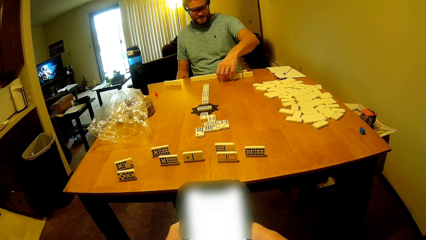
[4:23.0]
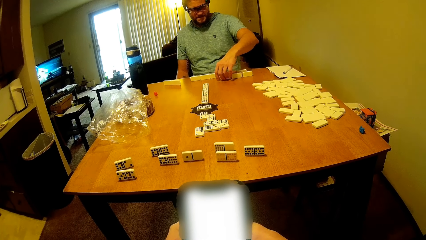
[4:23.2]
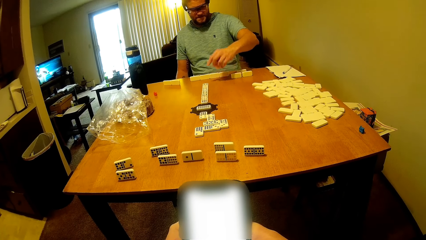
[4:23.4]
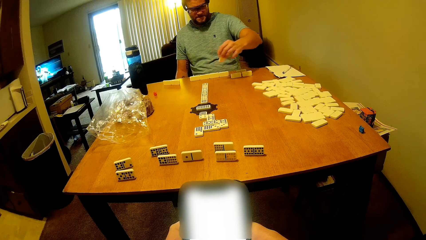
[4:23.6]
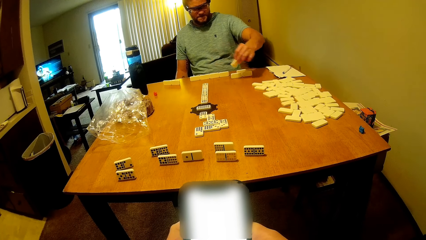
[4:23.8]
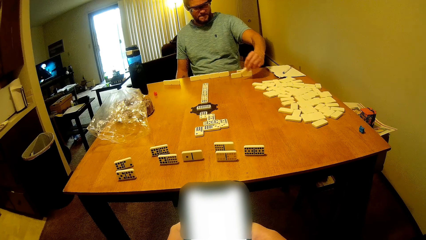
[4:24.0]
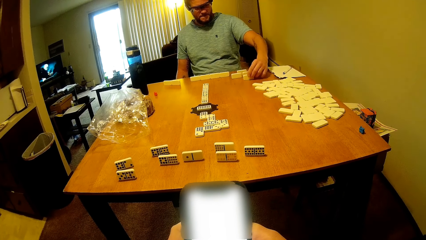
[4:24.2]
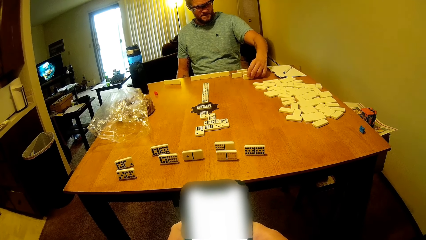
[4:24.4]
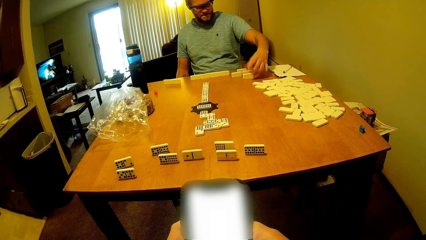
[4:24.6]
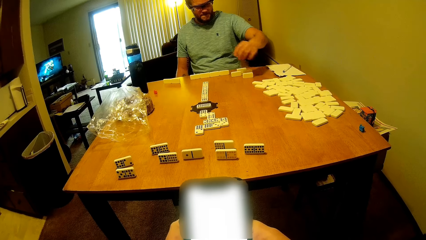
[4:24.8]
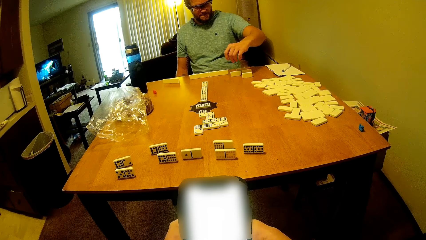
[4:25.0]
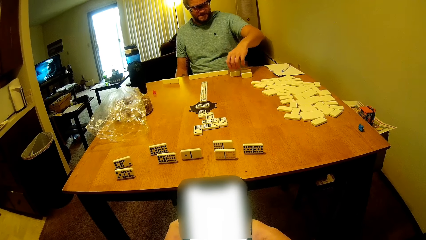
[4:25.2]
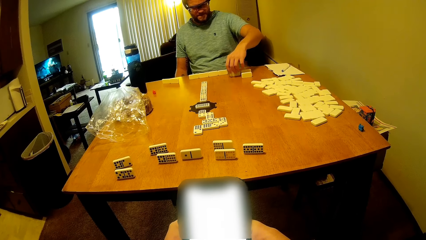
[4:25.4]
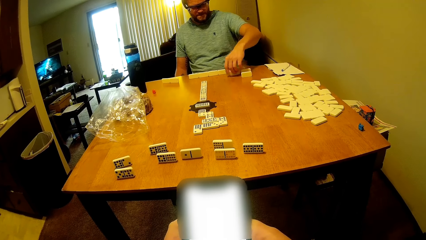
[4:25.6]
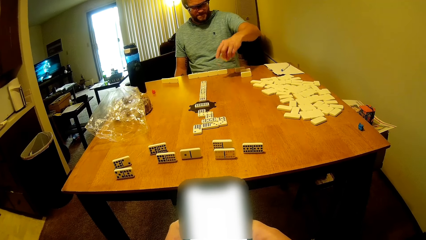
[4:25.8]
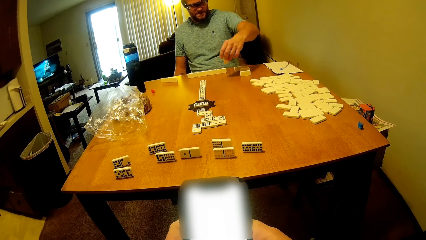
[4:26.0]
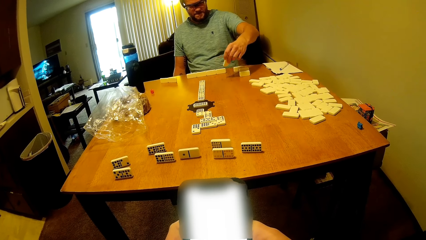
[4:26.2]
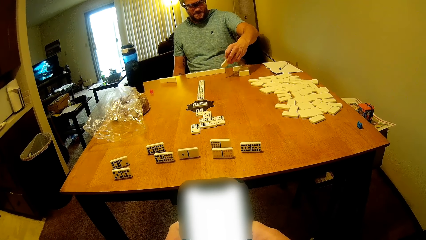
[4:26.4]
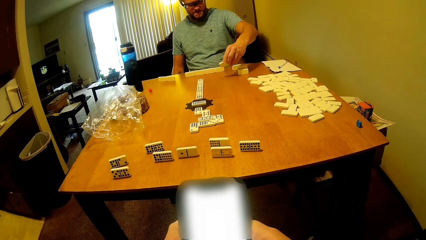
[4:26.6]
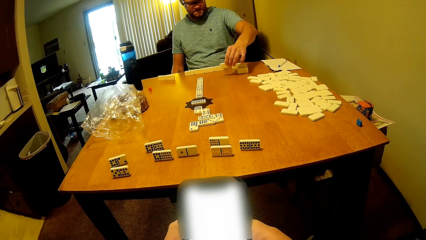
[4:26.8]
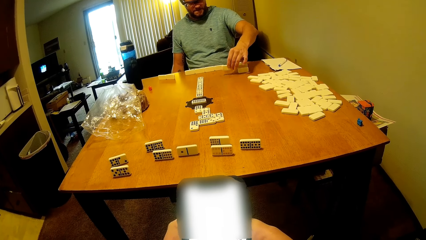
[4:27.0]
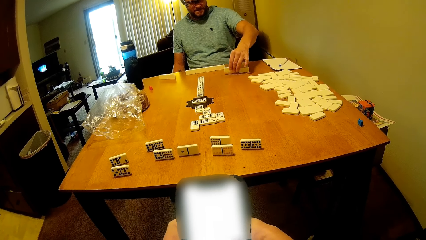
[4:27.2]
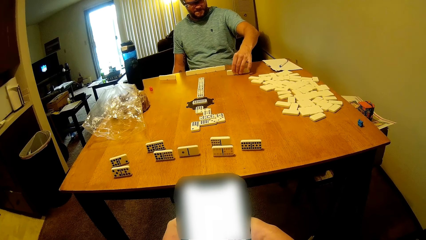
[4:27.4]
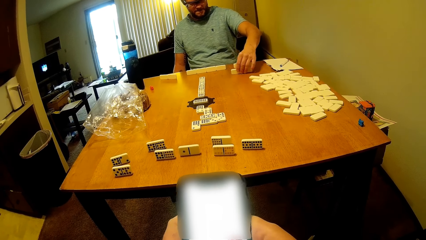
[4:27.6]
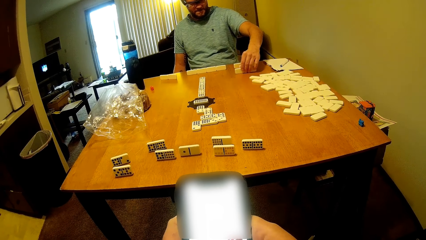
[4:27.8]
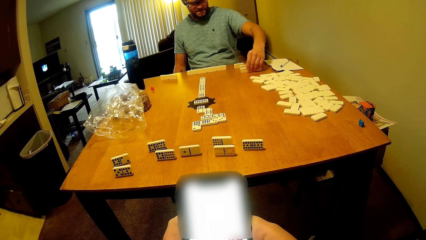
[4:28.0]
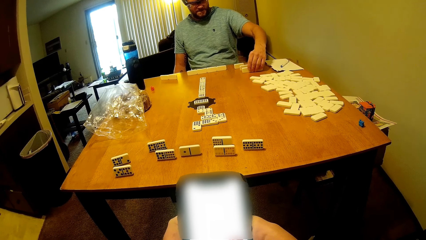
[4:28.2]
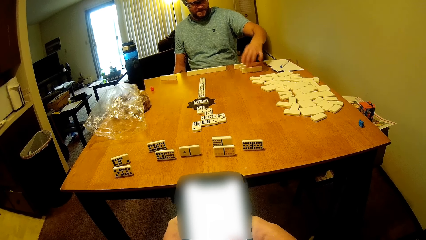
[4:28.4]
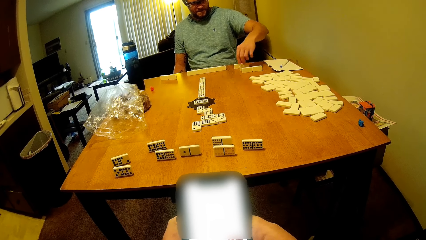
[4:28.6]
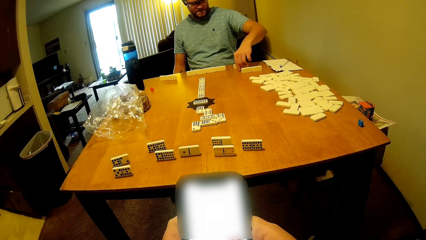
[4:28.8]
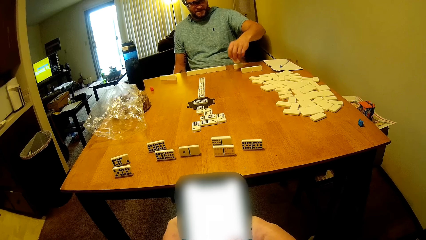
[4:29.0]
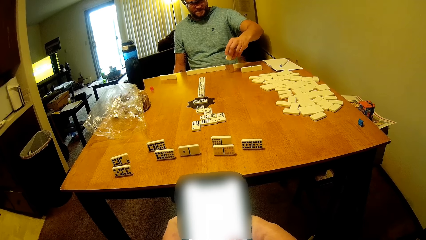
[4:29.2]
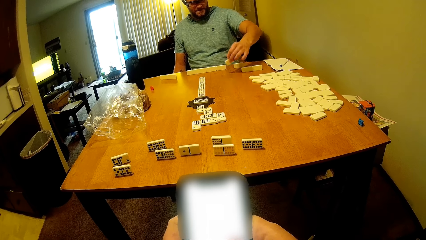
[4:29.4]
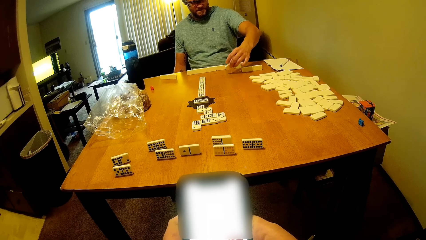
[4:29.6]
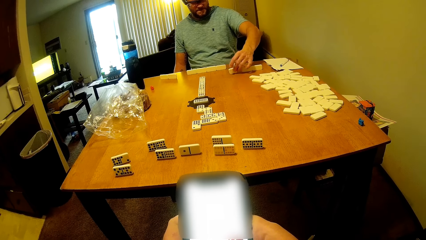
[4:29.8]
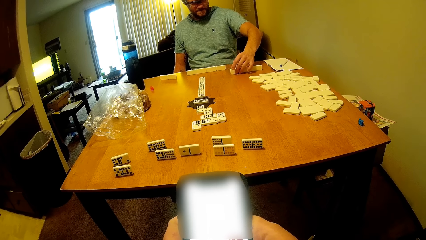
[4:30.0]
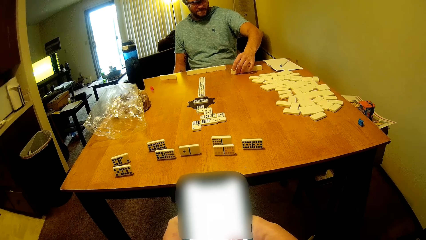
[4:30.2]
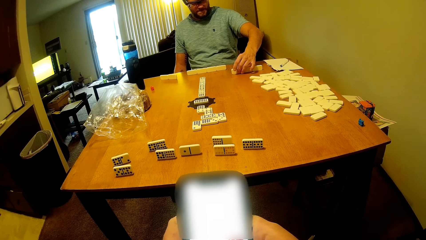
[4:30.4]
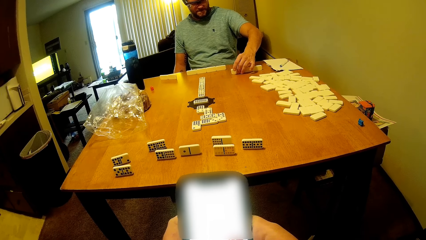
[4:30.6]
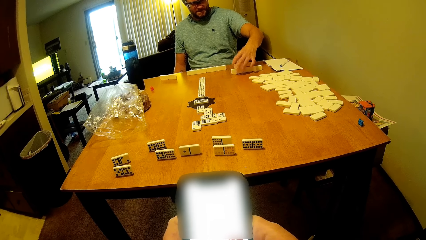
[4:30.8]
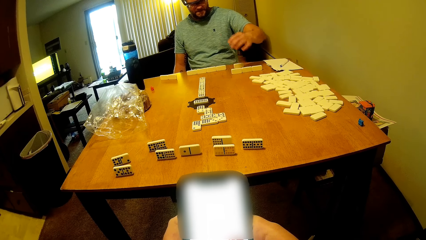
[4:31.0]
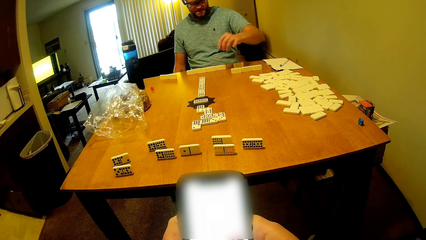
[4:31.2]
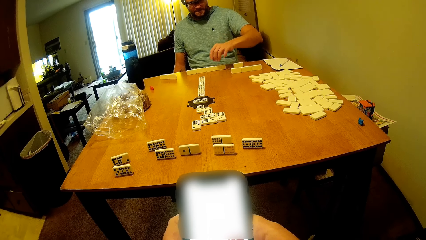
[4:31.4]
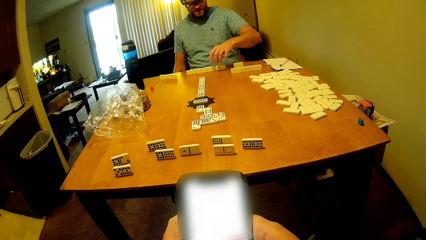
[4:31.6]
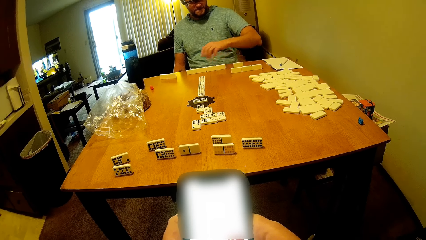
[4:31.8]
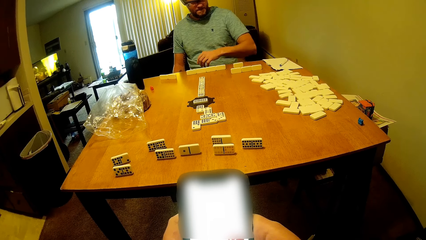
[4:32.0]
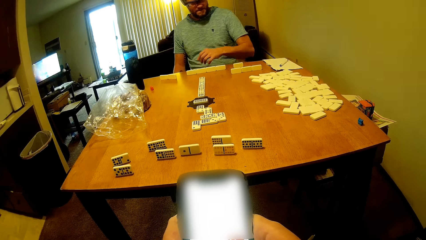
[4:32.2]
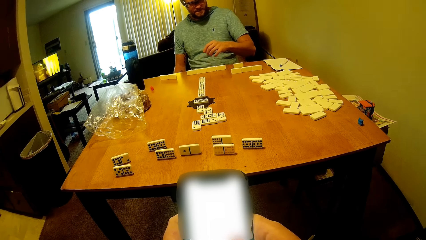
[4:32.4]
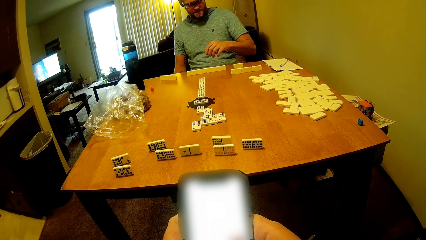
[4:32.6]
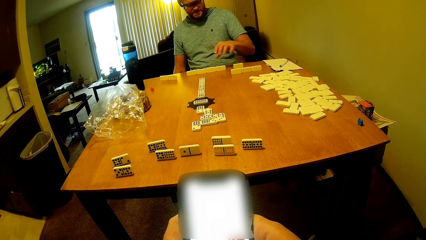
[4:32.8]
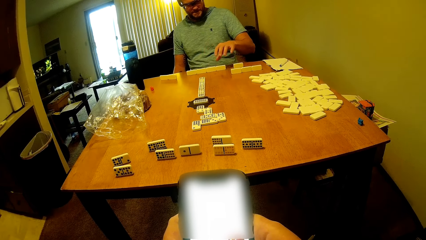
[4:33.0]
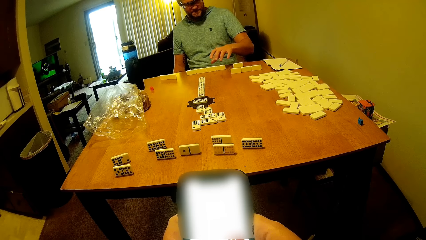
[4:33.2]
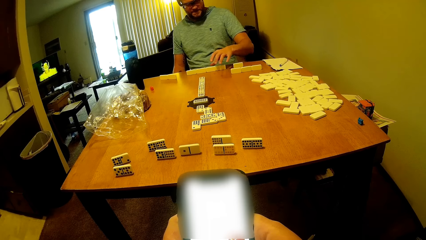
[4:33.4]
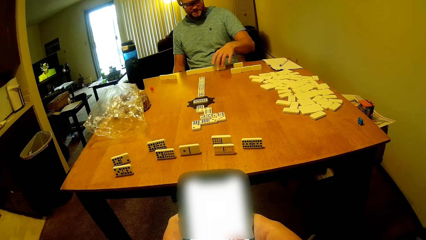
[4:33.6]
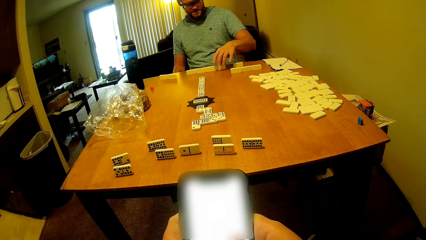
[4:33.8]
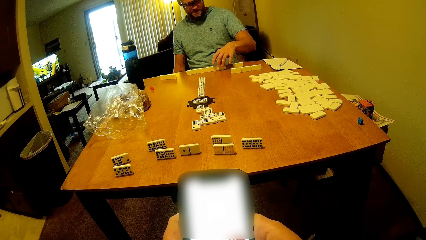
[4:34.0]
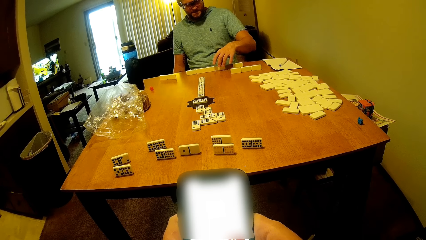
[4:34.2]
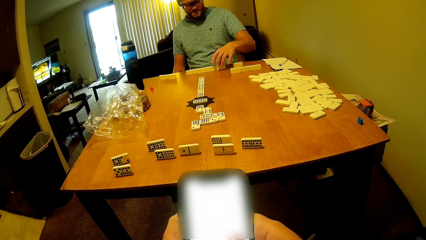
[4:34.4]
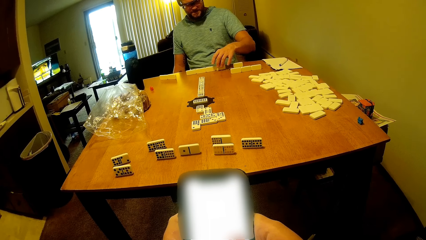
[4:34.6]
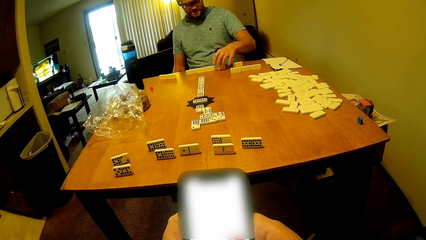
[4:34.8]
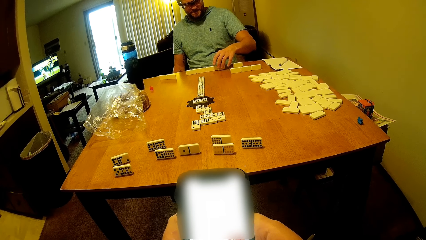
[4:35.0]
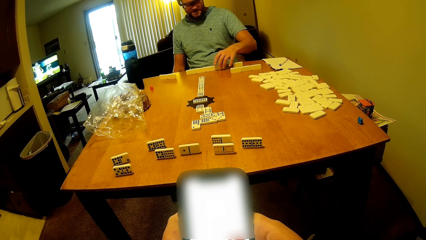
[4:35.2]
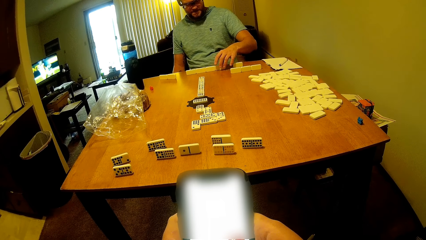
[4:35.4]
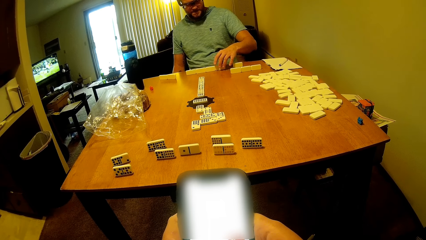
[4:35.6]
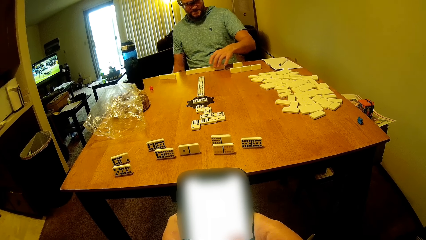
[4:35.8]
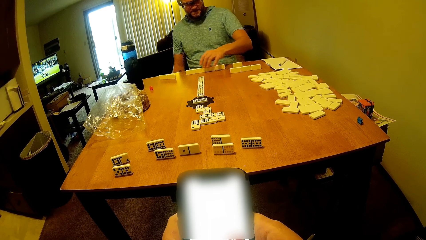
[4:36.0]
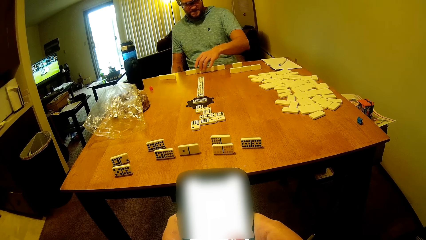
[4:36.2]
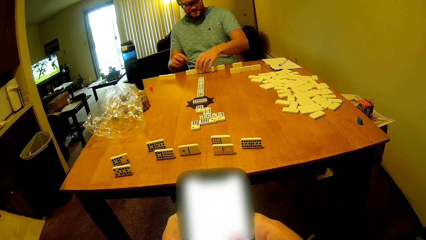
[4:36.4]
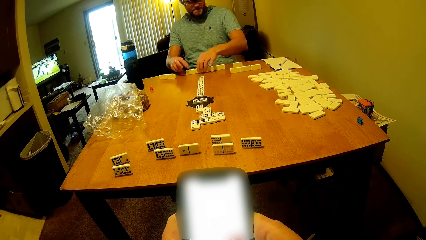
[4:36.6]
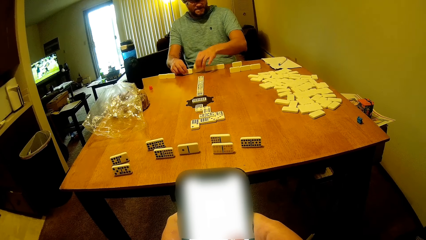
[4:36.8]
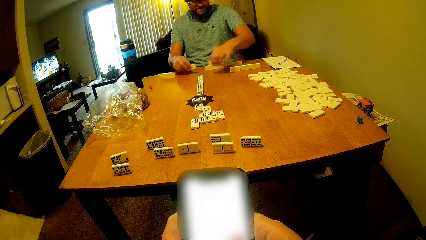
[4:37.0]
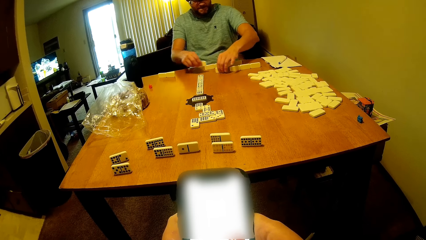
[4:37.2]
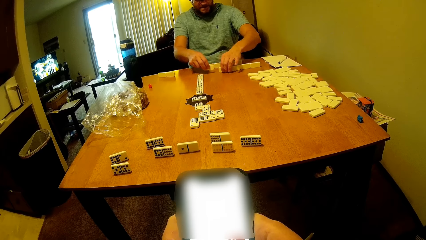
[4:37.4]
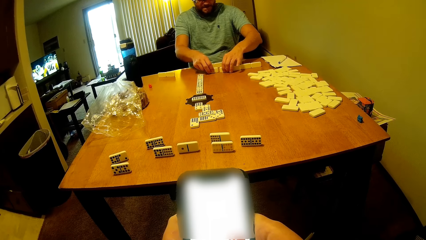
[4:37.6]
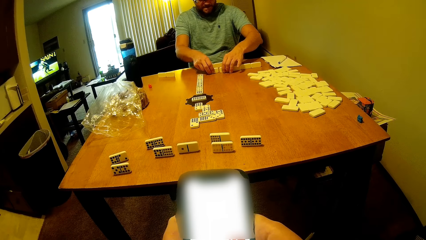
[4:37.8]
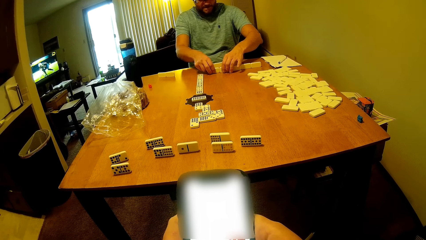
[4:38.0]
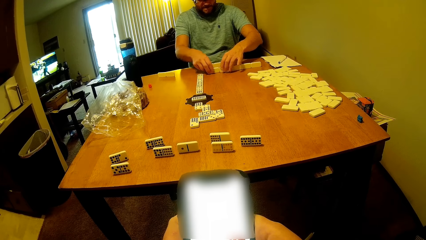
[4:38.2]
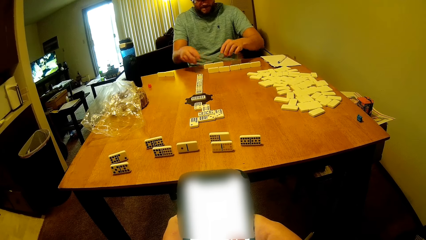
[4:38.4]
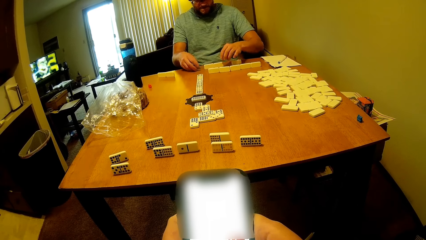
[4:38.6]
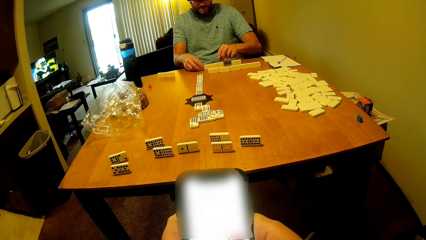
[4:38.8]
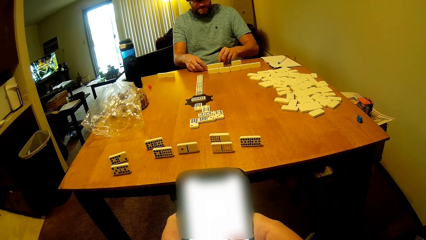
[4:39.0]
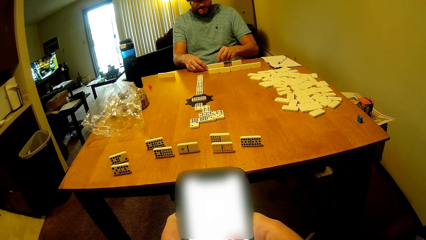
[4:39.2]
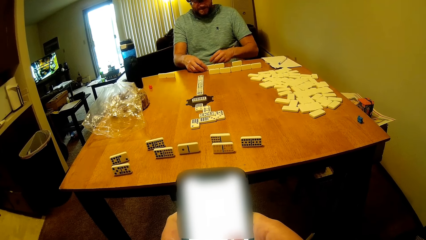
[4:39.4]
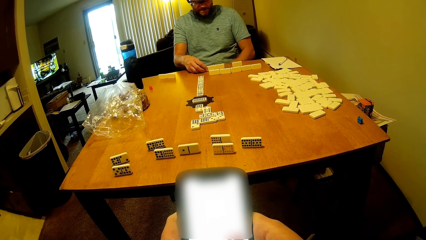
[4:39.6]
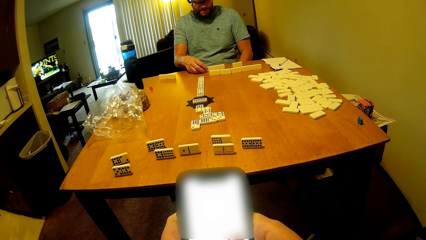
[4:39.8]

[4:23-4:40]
The camera wearer looks at the phone. A man picks the domino on the table. The camera wearer looks at the phone. The man puts the domino on the table. The camera wearer looks at the phone. The man picks the domino on the table. The camera wearer looks at the phone. The man puts the domino on the table. The camera wearer looks at the phone. The man picks the domino on the table. The camera wearer looks at the phone. The man puts the domino on the table. The camera wearer looks at the phone. The man picks the domino on the table. The camera wearer looks at the phone. The man puts the domino on the table. The man moves the word boards.
